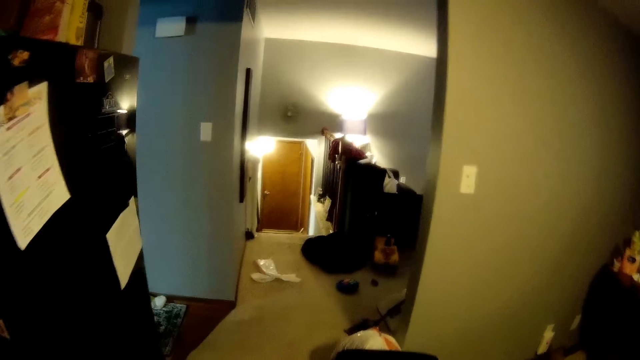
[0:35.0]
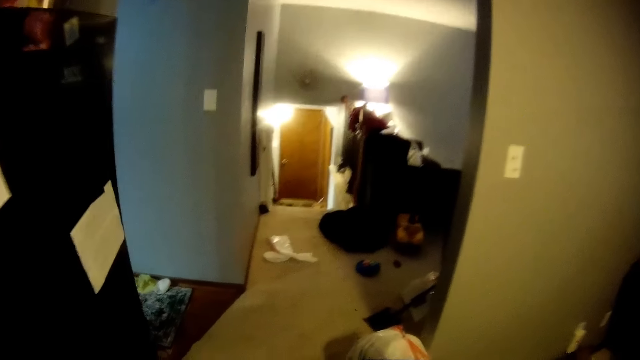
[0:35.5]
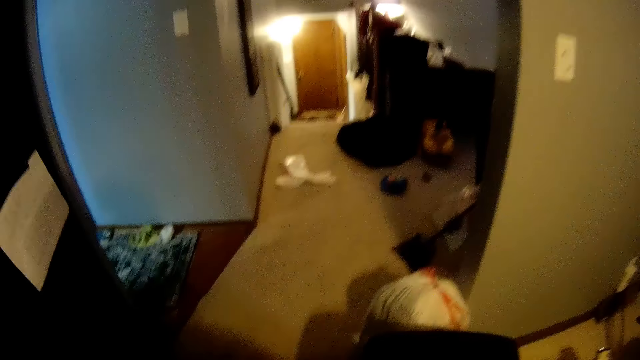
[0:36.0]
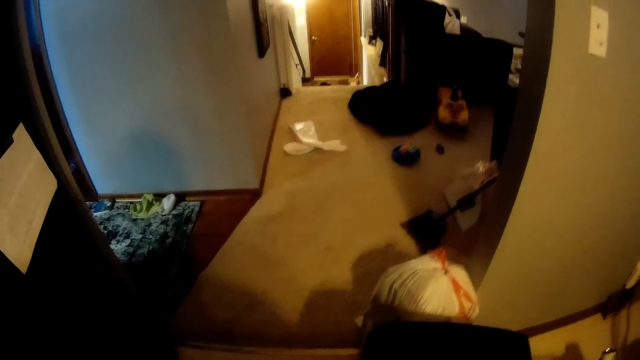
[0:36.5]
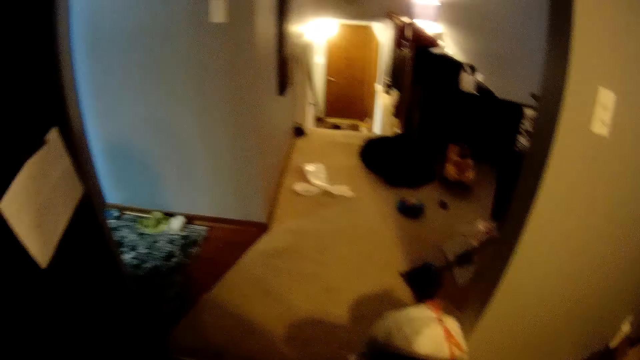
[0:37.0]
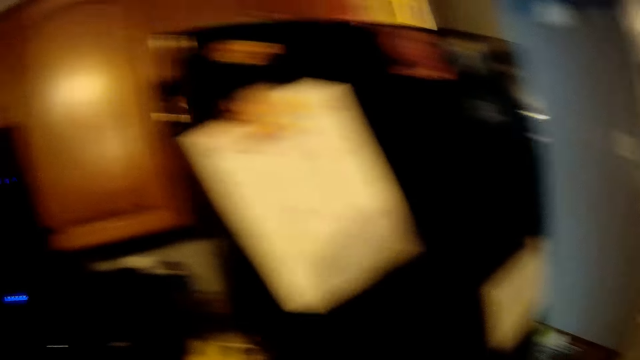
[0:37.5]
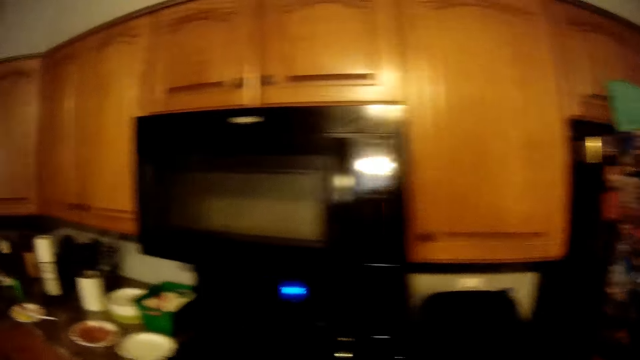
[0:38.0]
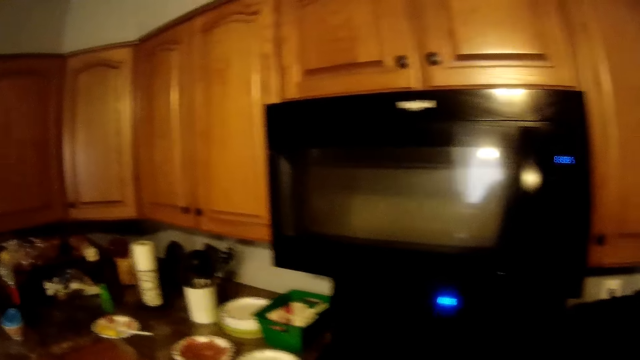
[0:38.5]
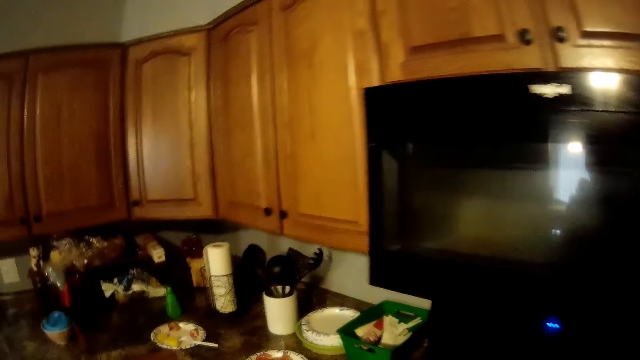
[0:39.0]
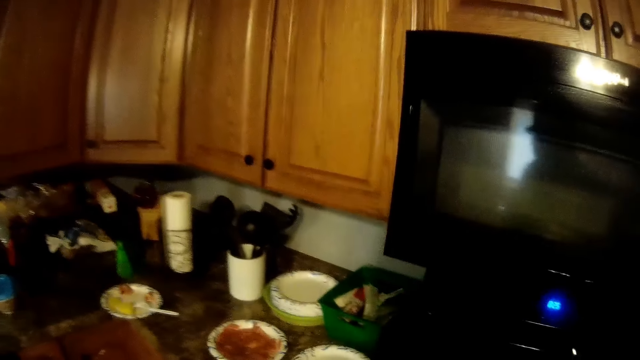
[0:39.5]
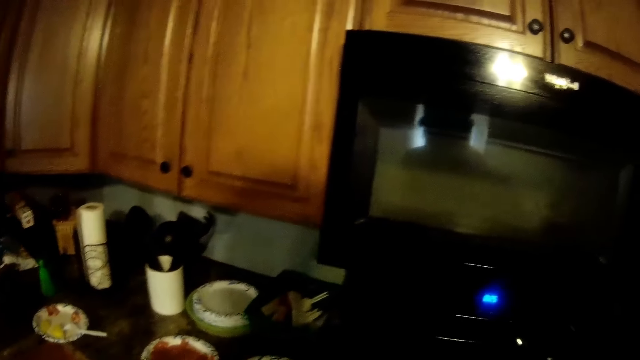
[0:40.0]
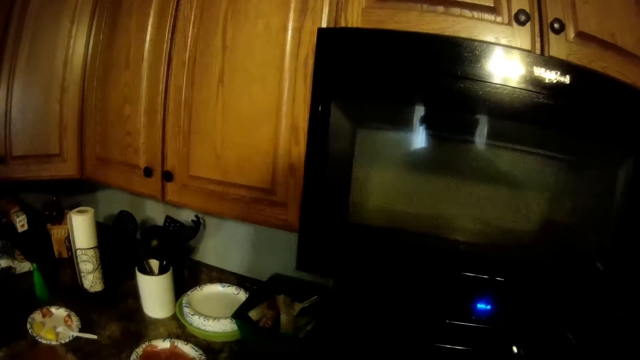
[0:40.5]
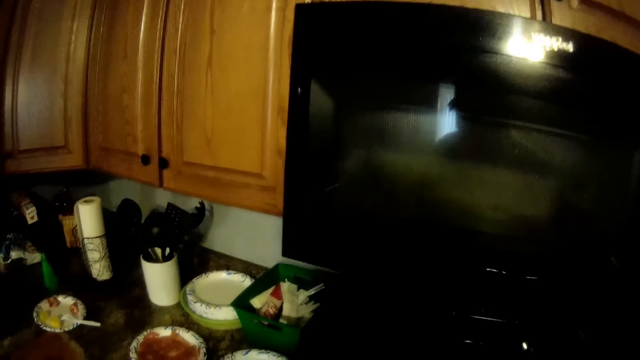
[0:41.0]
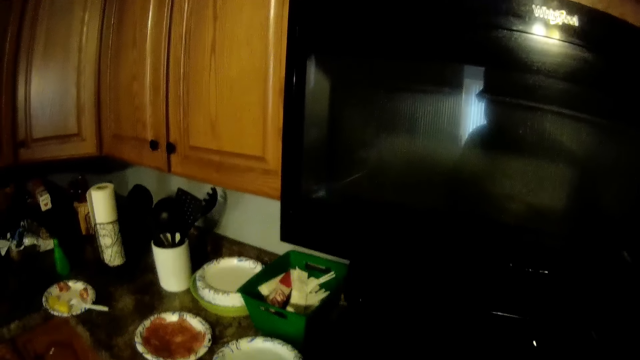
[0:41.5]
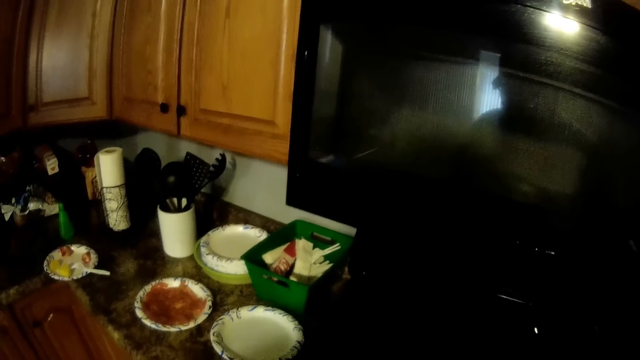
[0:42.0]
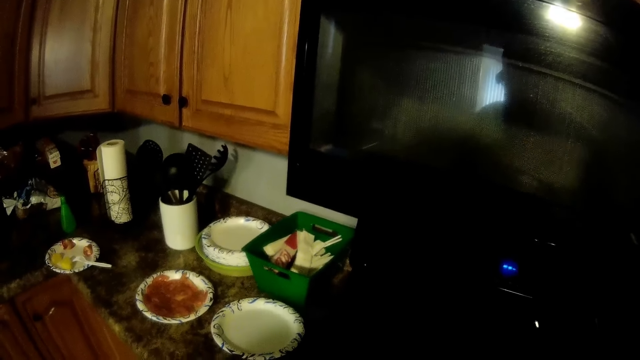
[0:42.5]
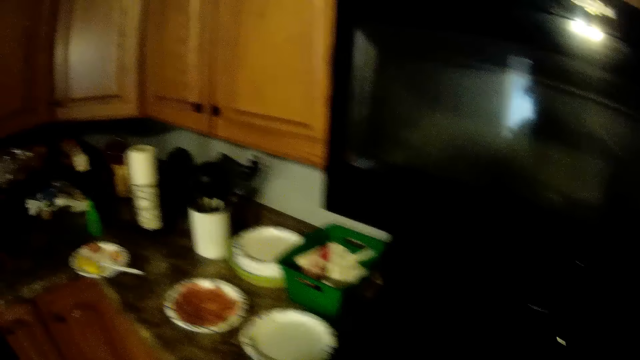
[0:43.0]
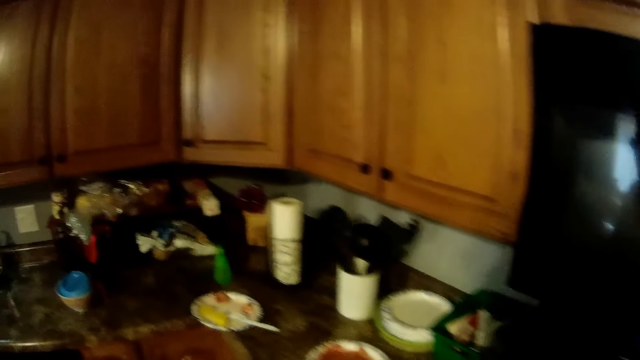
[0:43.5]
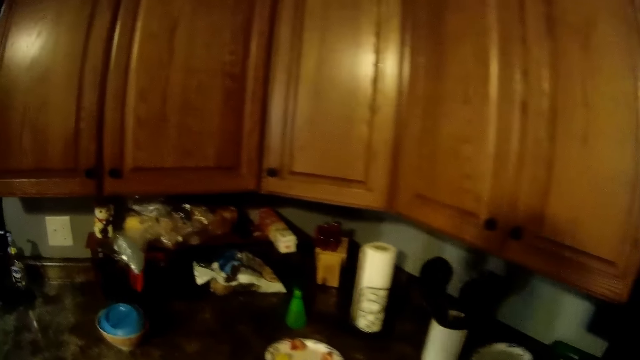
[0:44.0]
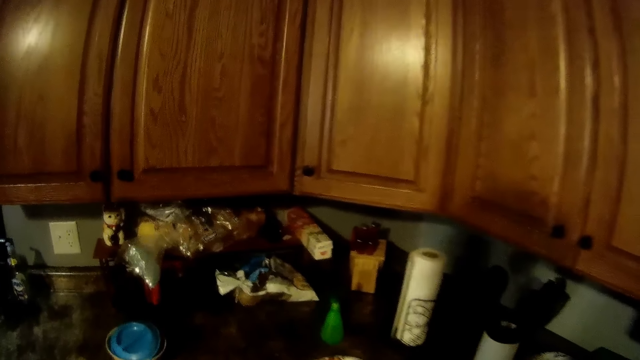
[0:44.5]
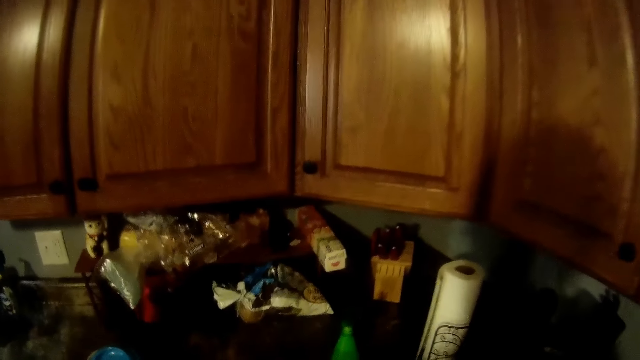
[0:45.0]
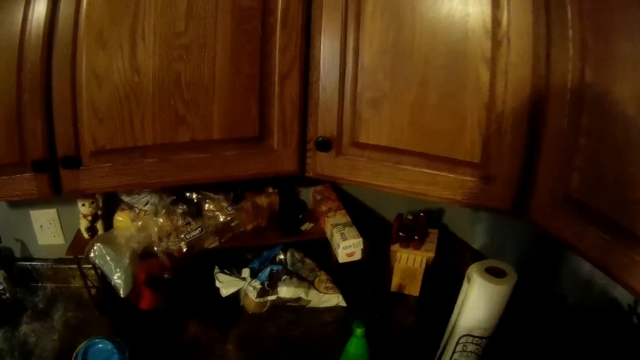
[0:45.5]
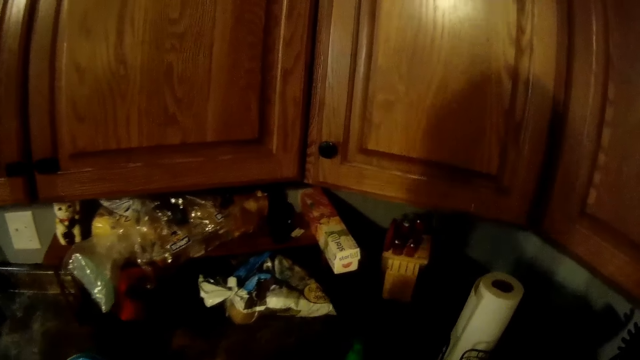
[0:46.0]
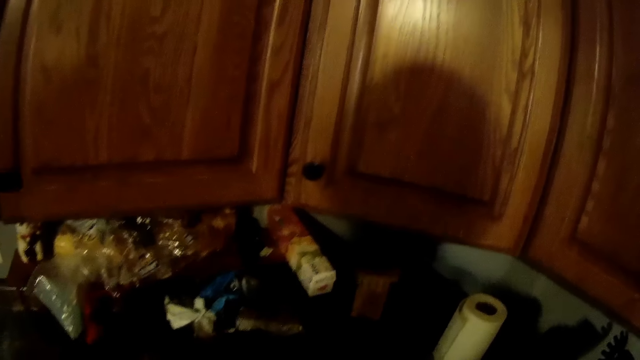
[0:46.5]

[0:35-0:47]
The camera wearer converses with the woman. They walk towards a kitchen cabinet. They interact with the woman. They look around.

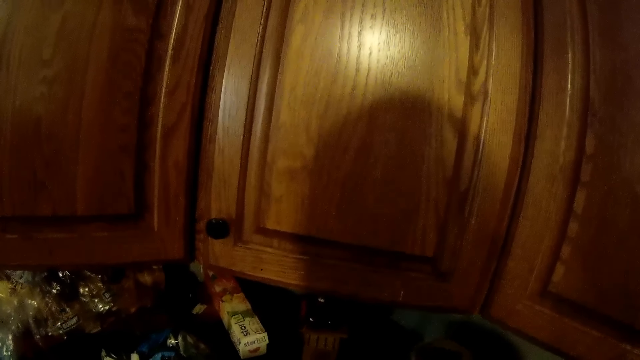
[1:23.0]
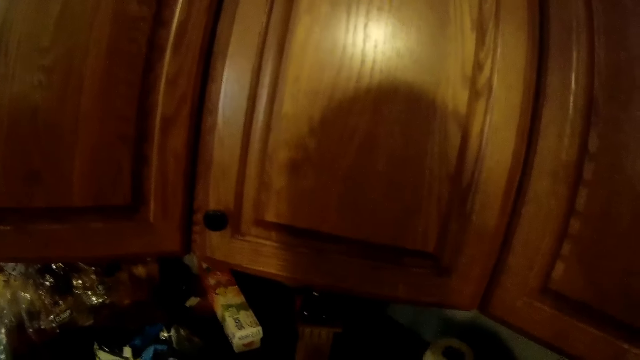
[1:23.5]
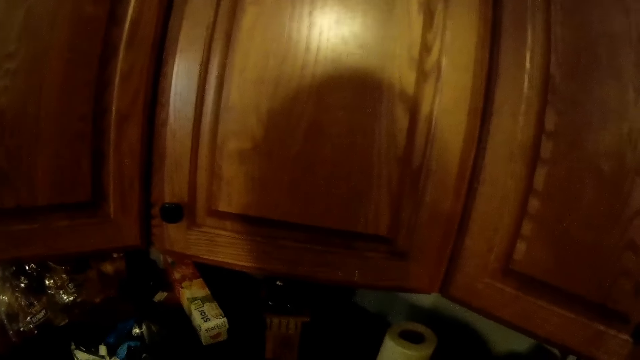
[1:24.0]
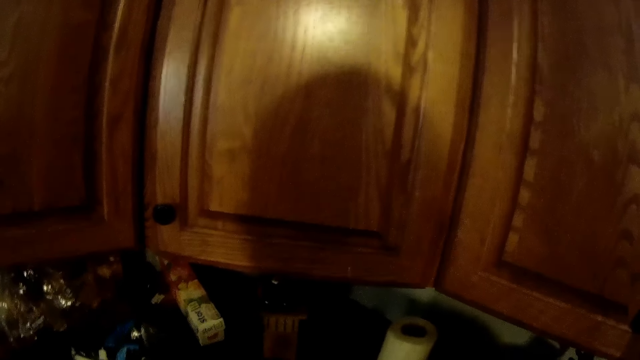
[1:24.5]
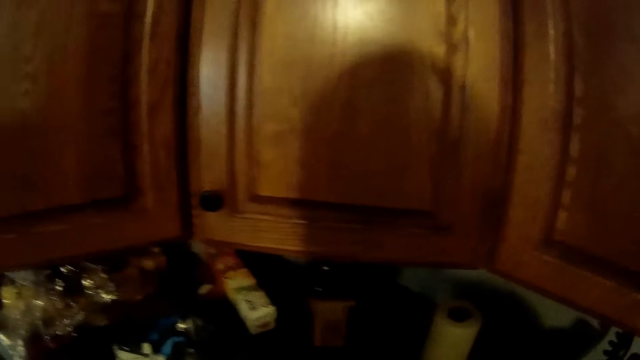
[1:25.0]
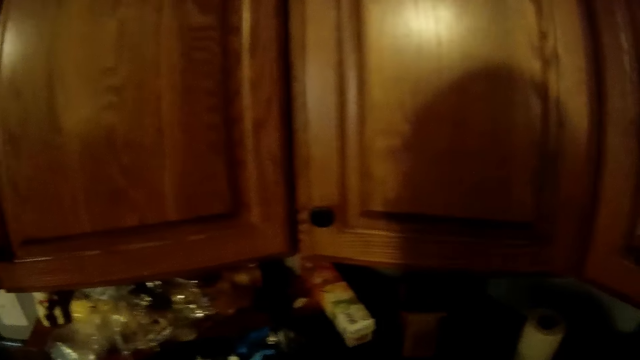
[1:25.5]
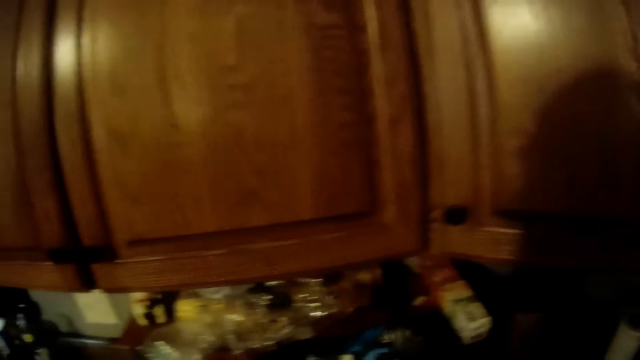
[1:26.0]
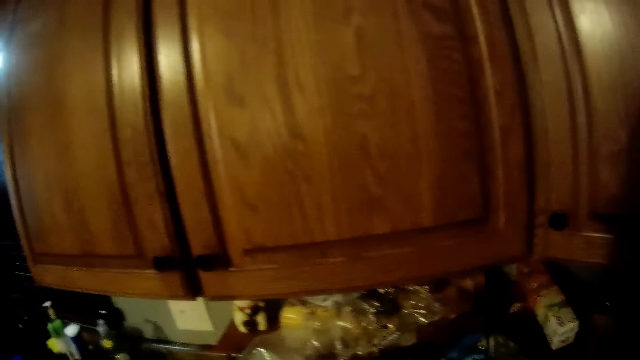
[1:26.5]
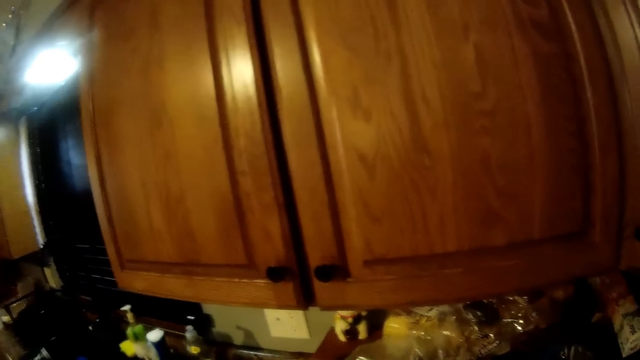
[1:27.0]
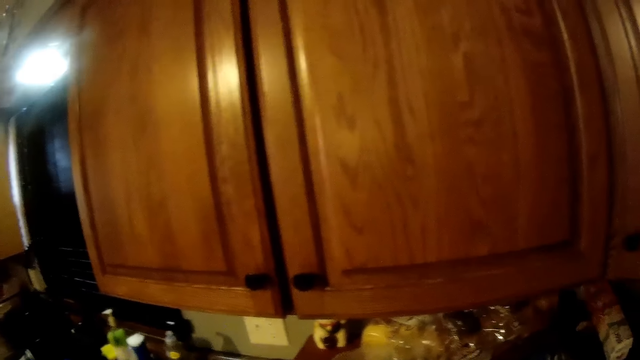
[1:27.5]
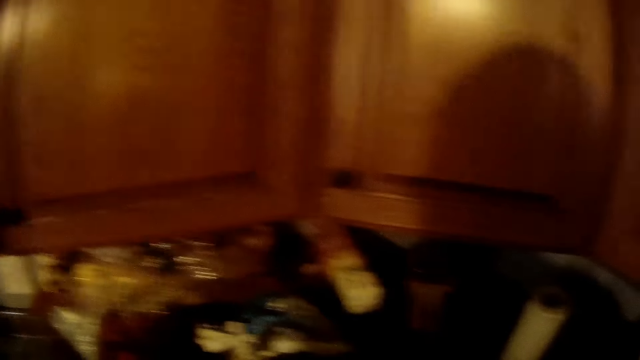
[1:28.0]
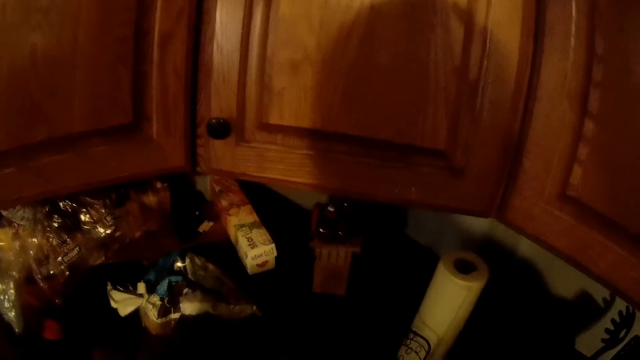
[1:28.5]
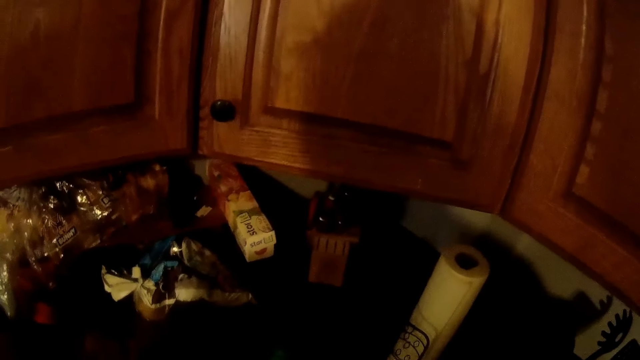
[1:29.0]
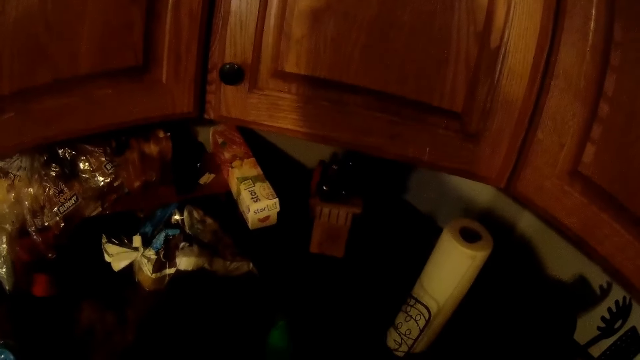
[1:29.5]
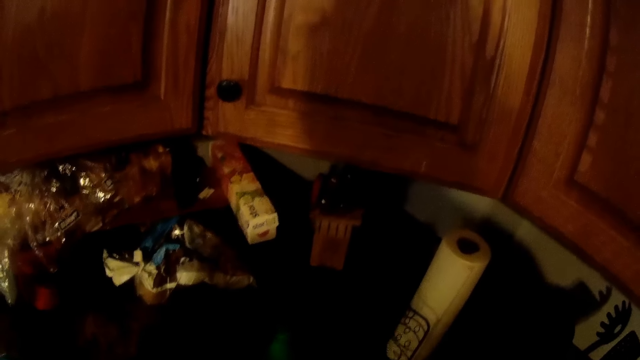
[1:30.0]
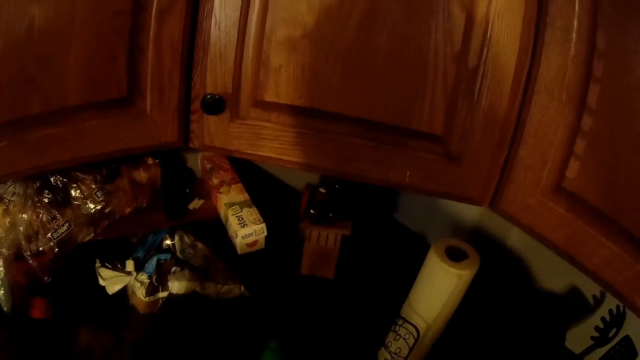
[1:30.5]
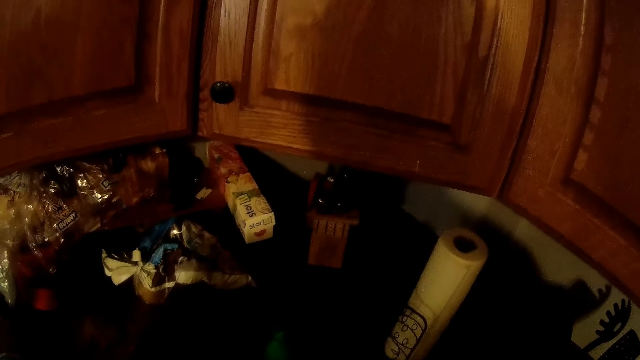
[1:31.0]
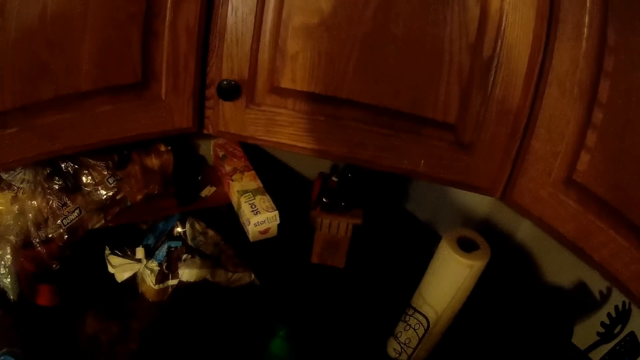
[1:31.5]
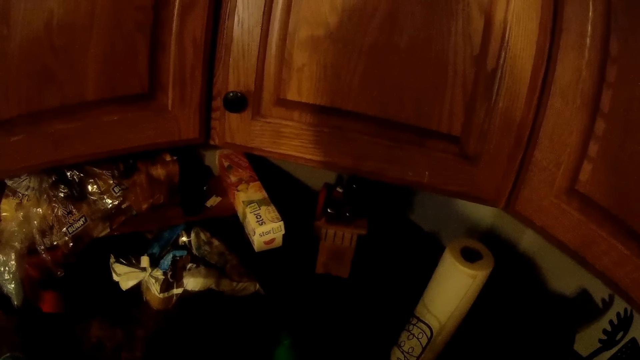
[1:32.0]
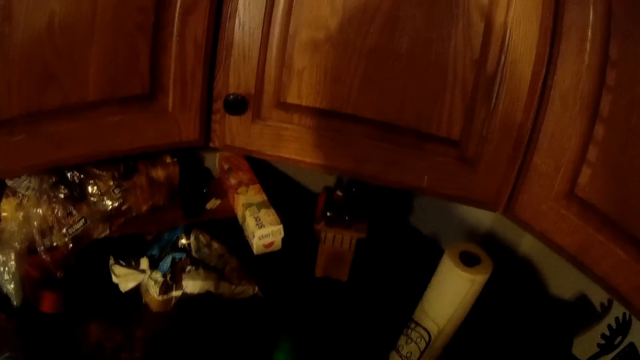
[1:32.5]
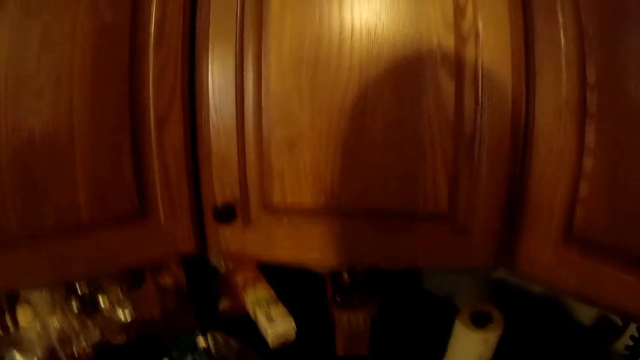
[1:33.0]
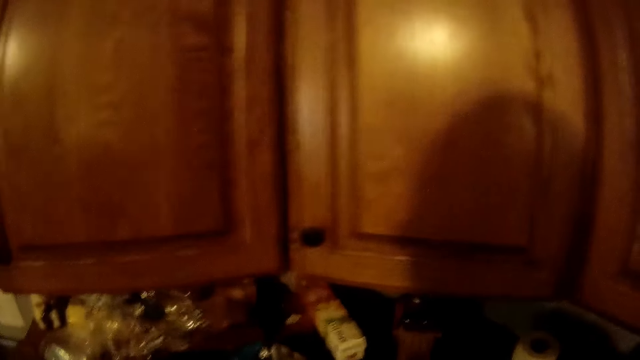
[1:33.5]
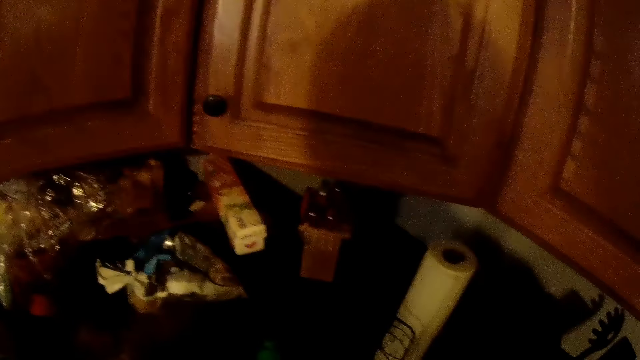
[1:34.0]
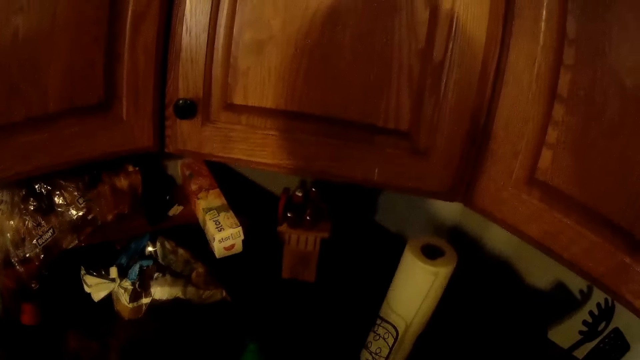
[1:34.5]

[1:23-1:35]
The camera wearer cuts a sheet of paper roll placed on a kitchen worktop with his right hand.
